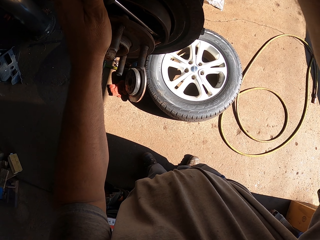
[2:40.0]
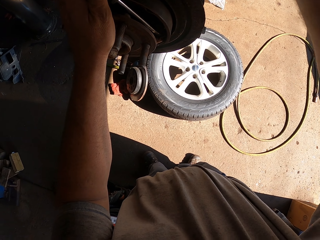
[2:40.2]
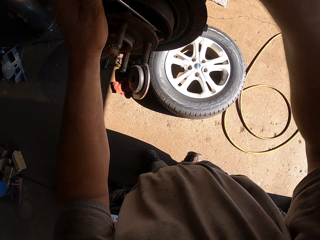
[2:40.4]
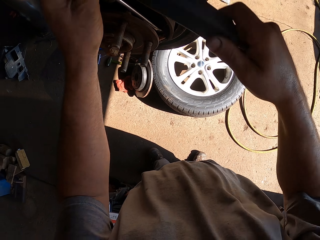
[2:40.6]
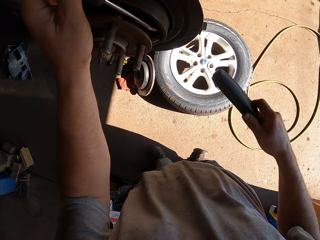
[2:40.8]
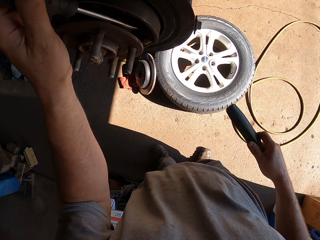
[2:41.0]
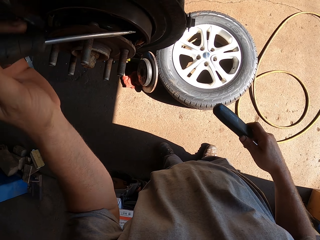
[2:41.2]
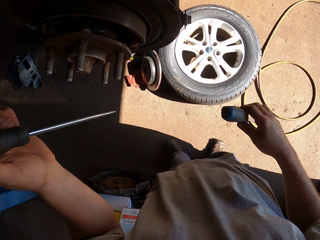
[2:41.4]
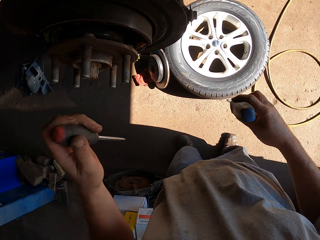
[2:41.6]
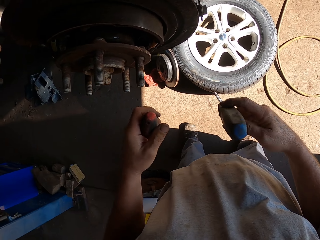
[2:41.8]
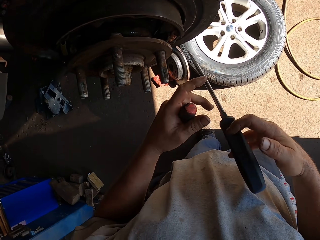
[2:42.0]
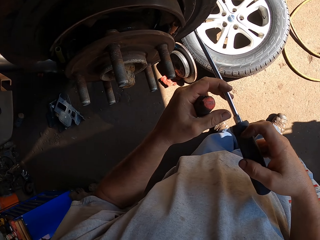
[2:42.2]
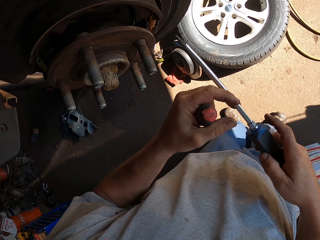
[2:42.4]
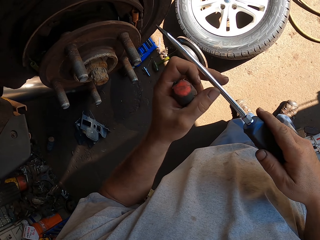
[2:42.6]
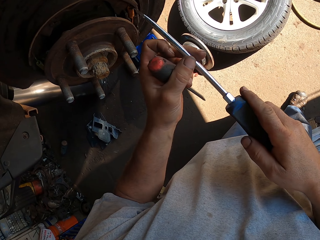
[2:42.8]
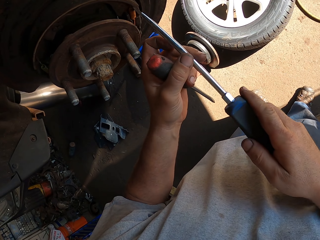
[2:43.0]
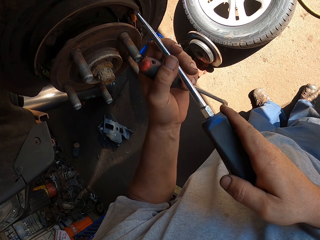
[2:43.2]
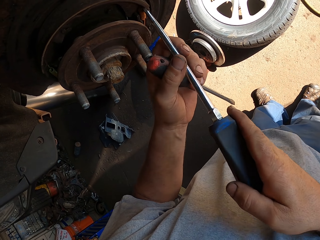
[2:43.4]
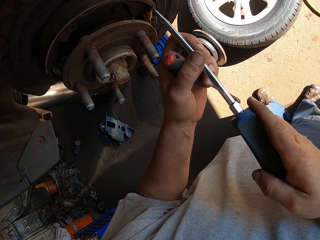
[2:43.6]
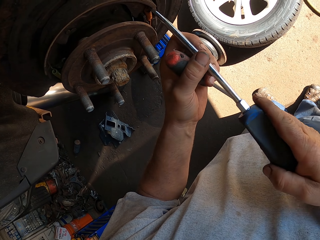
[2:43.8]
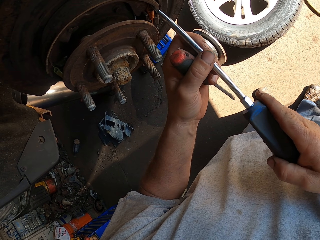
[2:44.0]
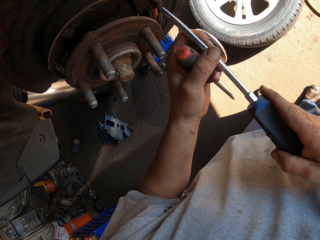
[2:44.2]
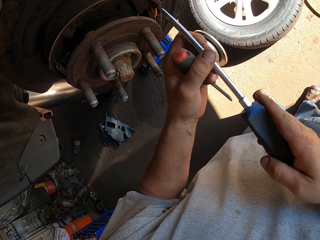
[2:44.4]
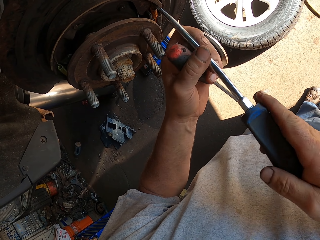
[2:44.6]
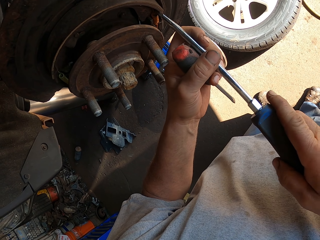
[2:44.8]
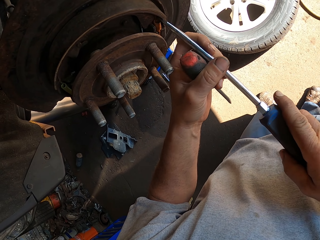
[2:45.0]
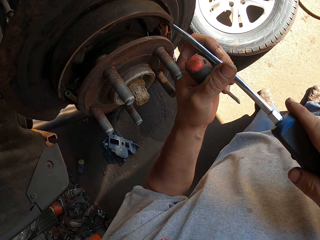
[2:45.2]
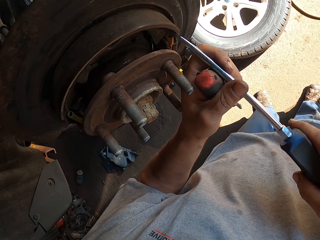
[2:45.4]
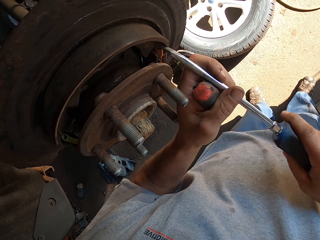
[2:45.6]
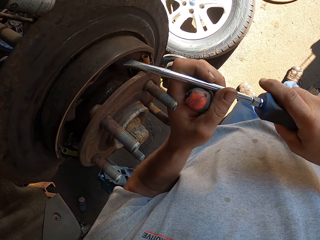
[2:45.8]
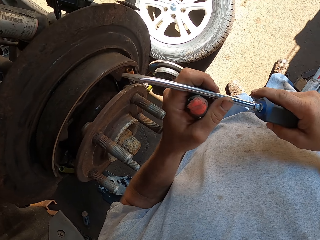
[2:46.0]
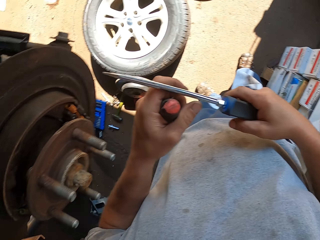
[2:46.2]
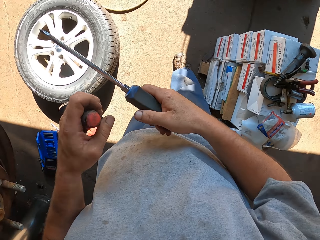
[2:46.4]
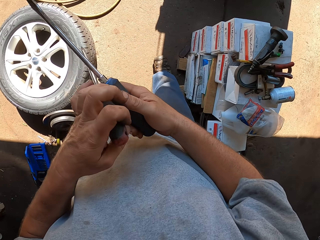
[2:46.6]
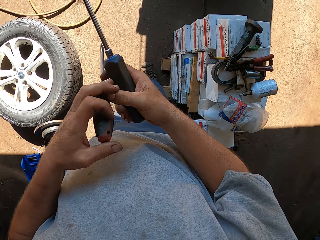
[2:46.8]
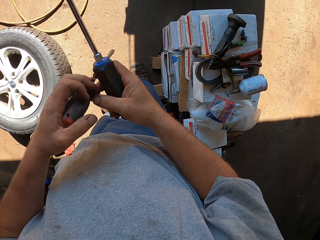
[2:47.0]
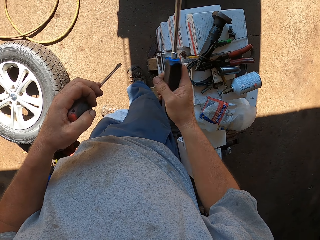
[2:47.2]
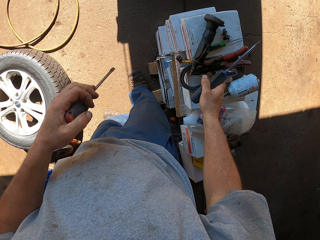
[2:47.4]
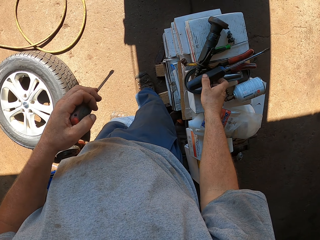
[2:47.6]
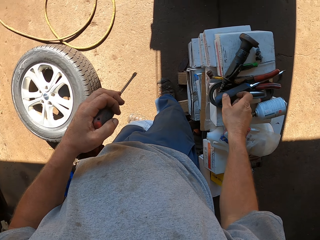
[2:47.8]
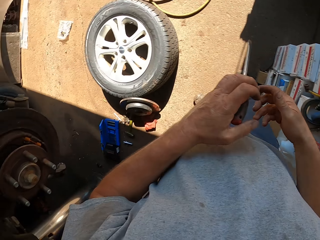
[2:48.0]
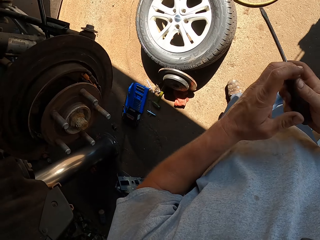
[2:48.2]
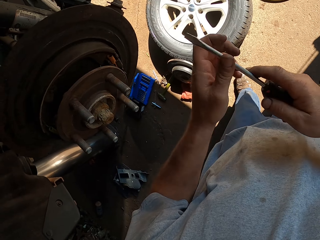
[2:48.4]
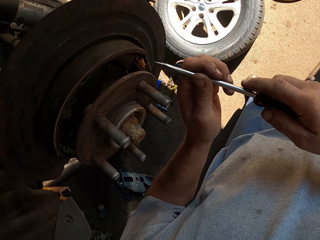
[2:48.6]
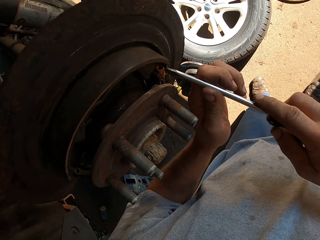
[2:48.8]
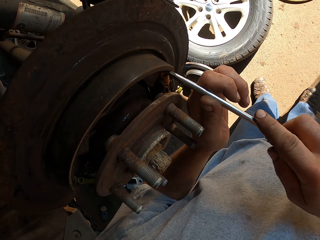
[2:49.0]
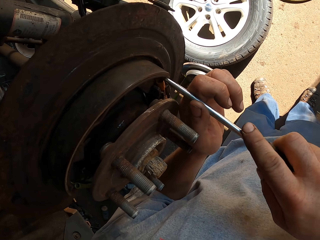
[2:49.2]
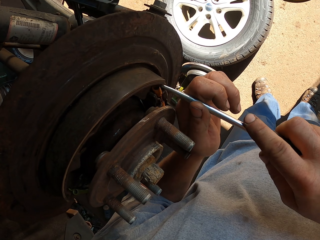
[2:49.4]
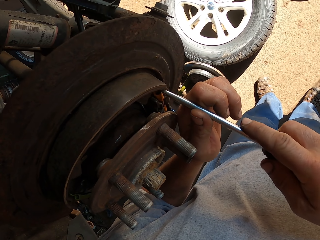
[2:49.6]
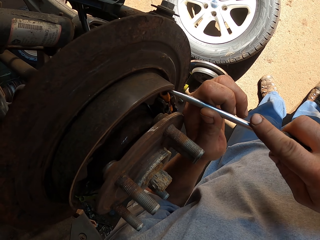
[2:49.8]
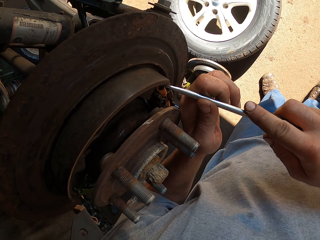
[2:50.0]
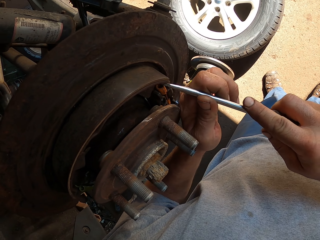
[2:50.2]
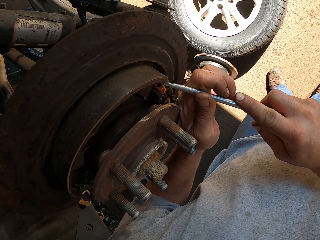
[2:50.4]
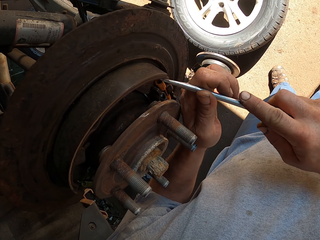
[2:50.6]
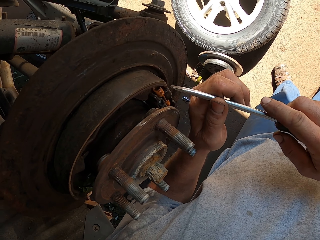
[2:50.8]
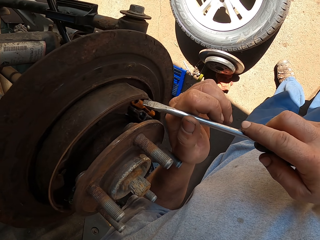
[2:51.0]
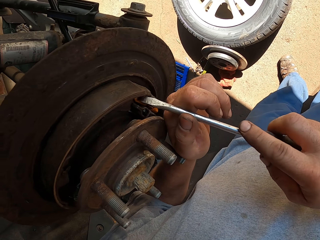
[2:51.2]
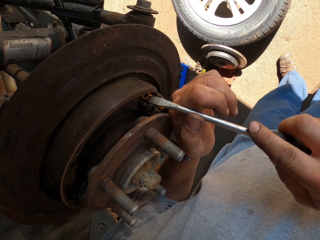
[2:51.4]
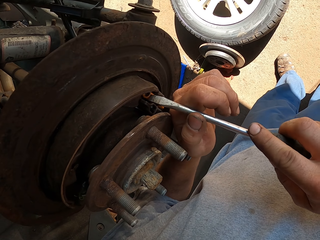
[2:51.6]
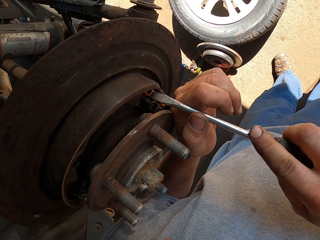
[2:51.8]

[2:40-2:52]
The camera wearer fixes a wheel bearing with a screwdriver. They place the screwdriver on the table. They hold the screwdriver with both hands. They fix the wheel bearing with the screwdriver.

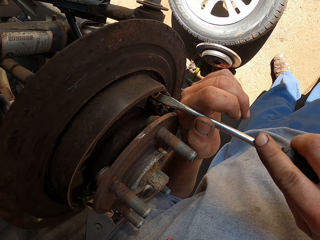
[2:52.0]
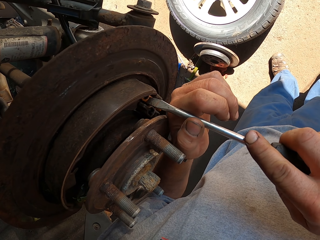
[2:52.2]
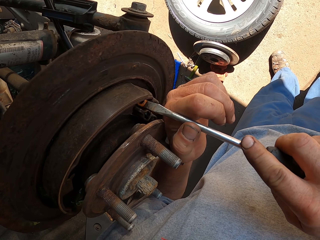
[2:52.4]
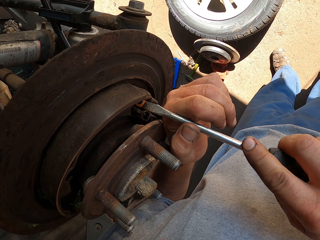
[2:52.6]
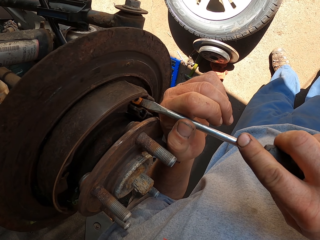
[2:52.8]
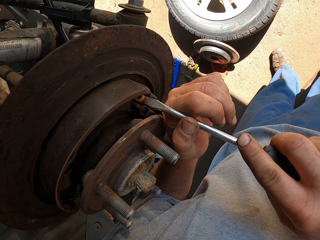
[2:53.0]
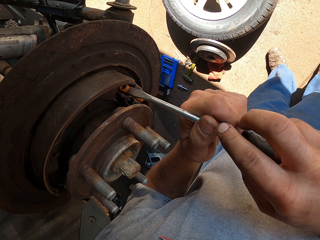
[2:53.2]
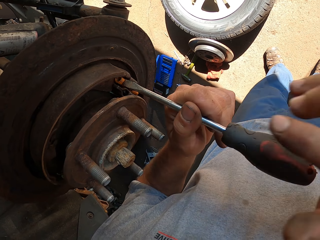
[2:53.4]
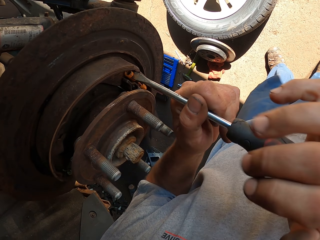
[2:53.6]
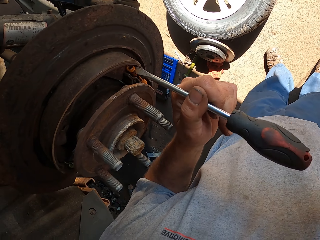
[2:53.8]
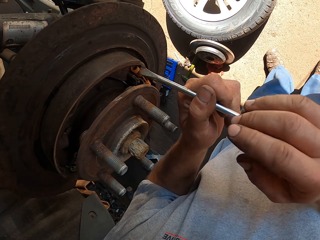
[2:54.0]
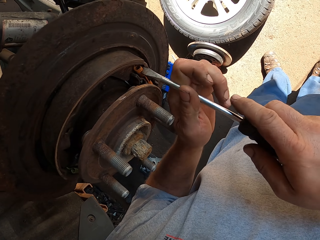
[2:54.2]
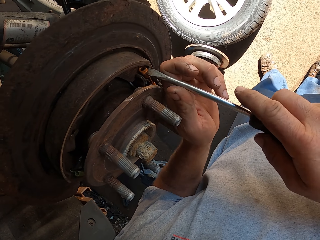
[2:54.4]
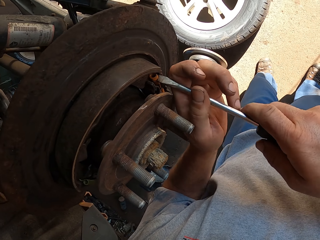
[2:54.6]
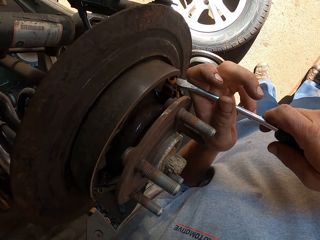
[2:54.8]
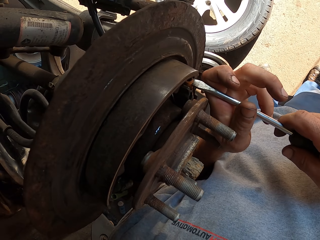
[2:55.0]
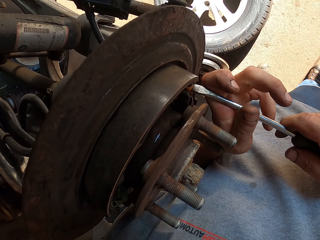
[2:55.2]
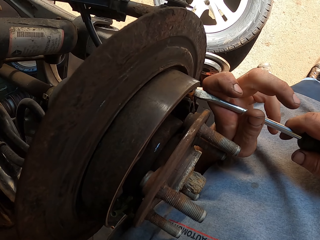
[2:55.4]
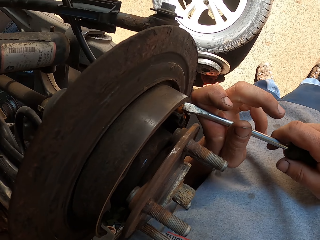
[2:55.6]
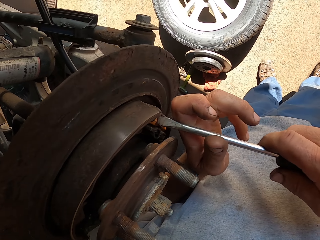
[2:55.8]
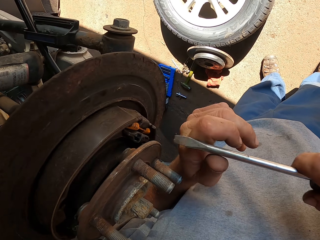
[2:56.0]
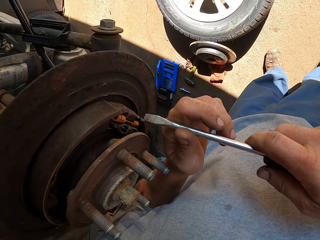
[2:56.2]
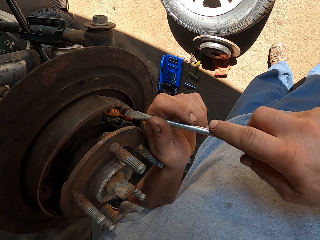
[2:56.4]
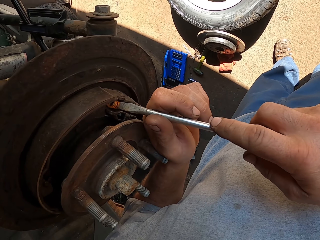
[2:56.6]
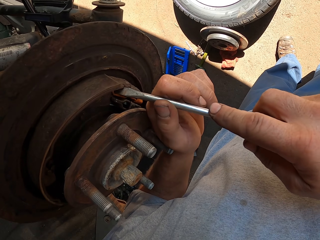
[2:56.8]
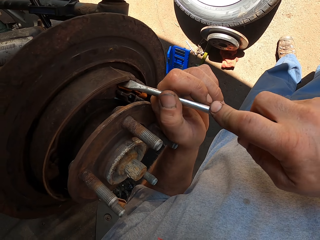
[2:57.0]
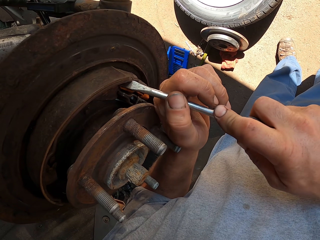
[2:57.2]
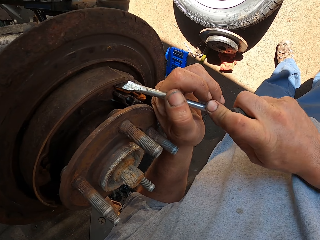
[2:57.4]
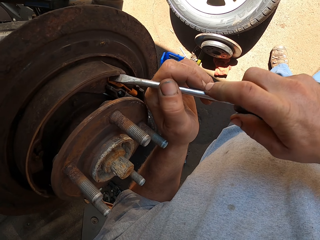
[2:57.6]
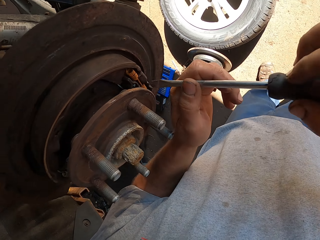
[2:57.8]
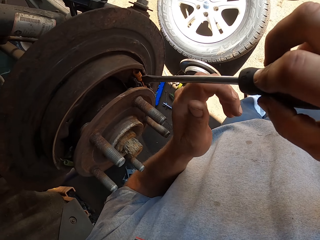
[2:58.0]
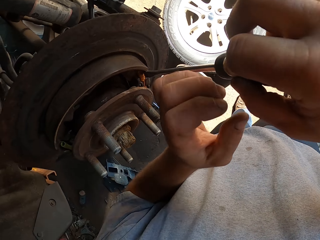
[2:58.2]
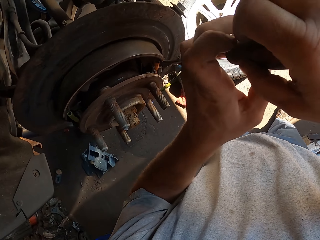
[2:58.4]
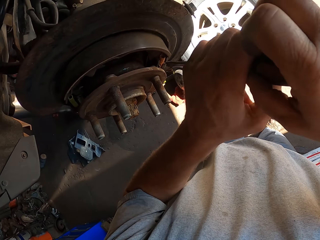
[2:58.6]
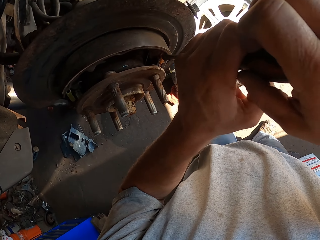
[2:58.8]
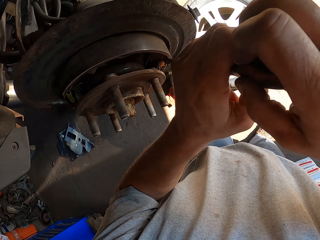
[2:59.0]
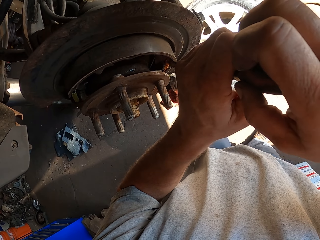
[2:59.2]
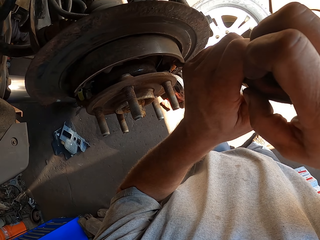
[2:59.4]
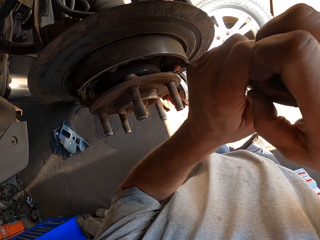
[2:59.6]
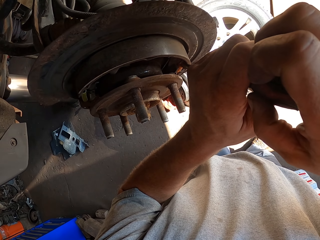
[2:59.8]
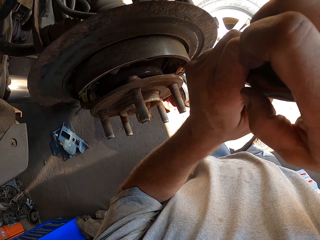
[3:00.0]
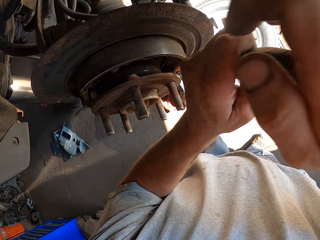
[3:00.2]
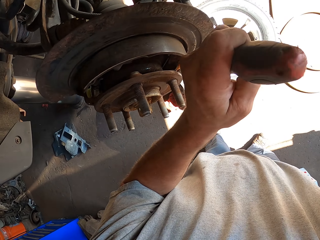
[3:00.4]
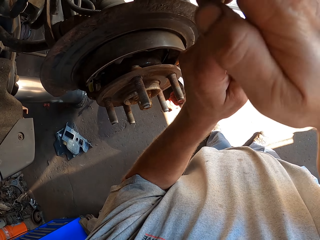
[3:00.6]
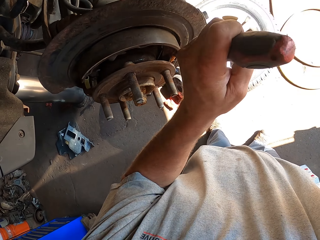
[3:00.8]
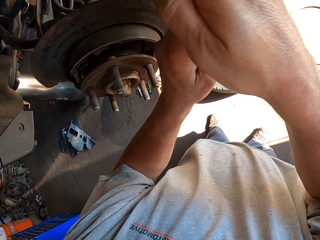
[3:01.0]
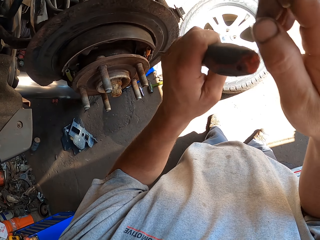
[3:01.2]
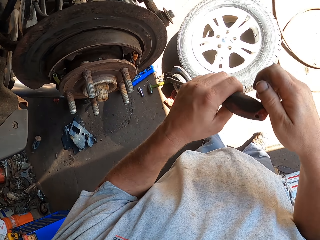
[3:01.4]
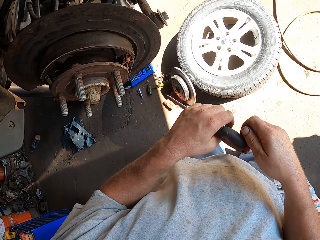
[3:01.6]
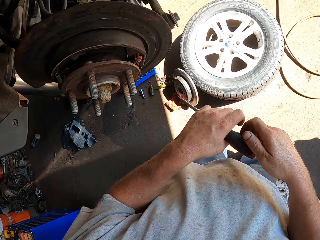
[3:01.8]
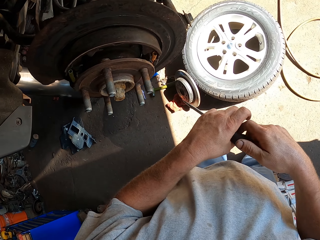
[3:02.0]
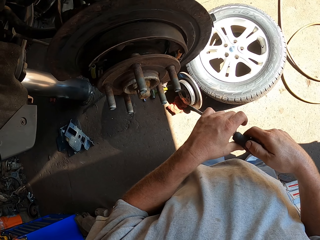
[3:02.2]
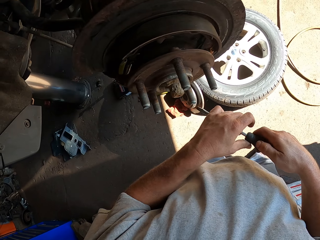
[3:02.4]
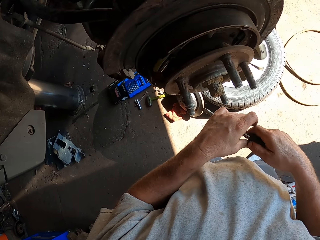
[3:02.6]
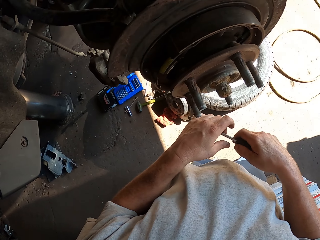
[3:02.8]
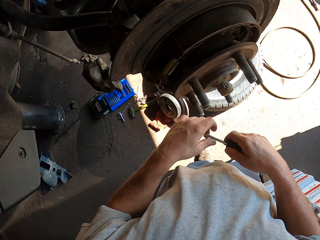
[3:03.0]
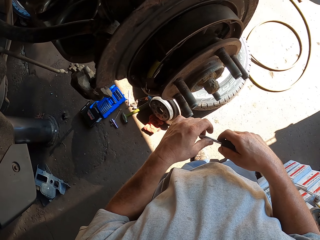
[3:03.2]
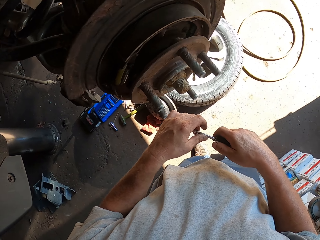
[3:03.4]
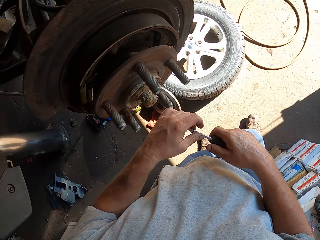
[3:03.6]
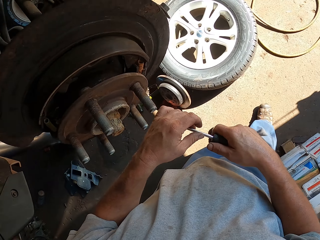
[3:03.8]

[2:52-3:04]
The camera wearer uses a screwdriver. They adjust the screwdriver on a wheel bearing. They do something. They fix the wheel bearing with the screwdriver. They do something. They hold the screwdriver with both hands.
